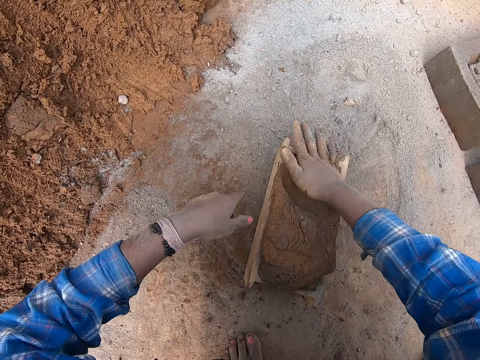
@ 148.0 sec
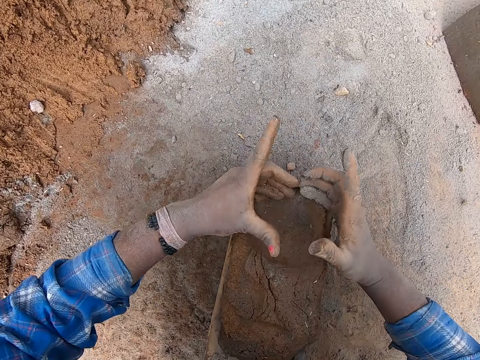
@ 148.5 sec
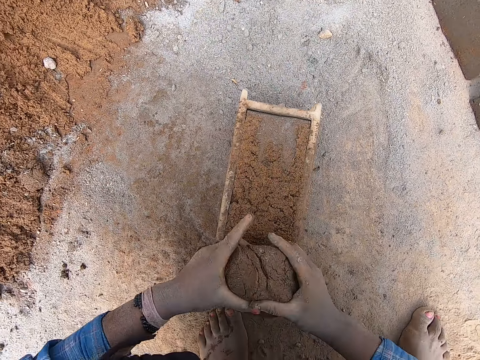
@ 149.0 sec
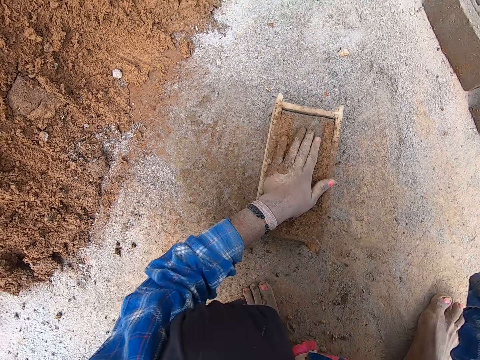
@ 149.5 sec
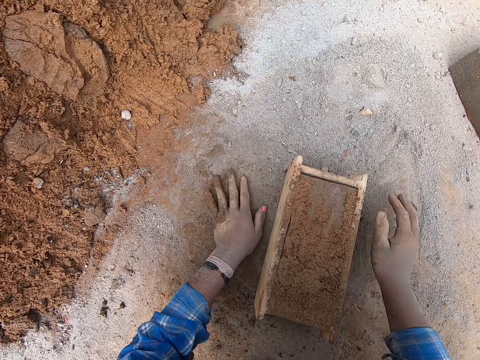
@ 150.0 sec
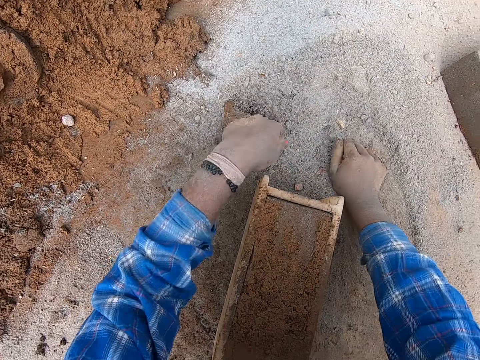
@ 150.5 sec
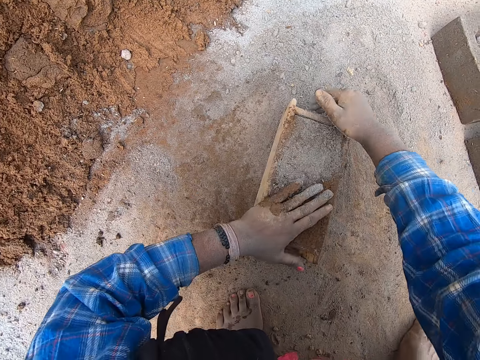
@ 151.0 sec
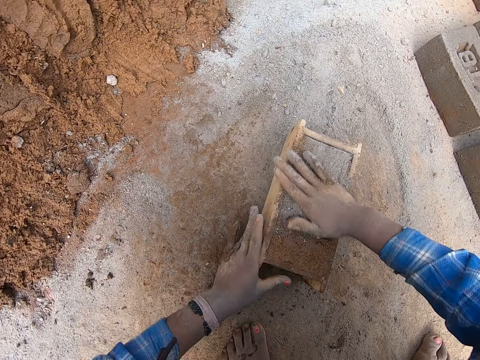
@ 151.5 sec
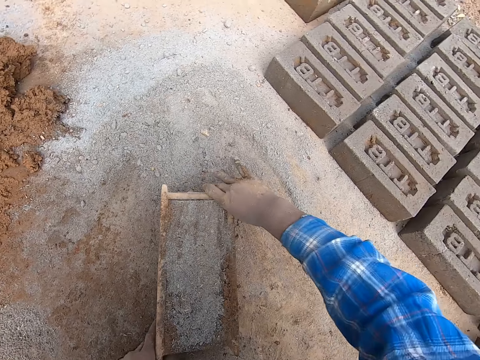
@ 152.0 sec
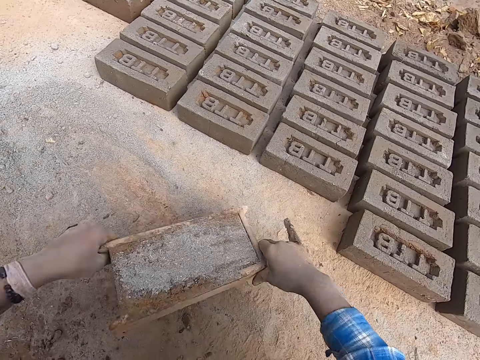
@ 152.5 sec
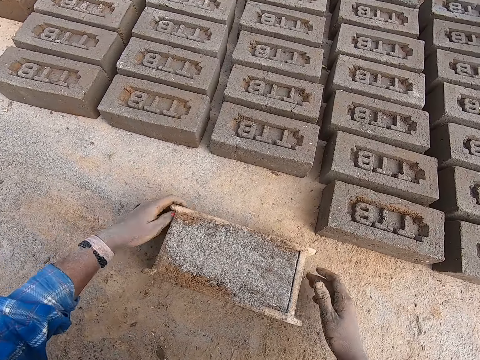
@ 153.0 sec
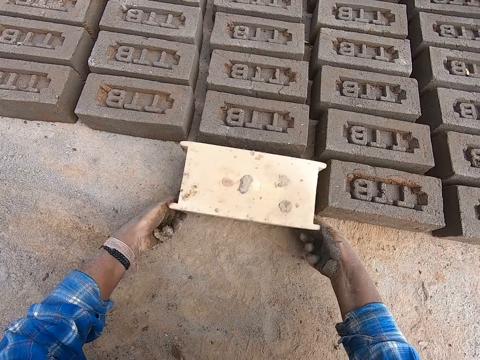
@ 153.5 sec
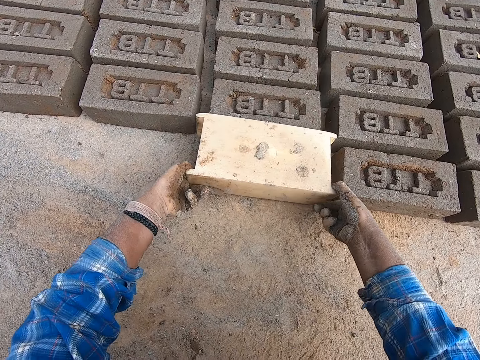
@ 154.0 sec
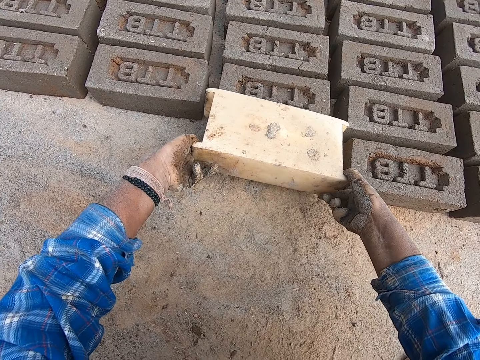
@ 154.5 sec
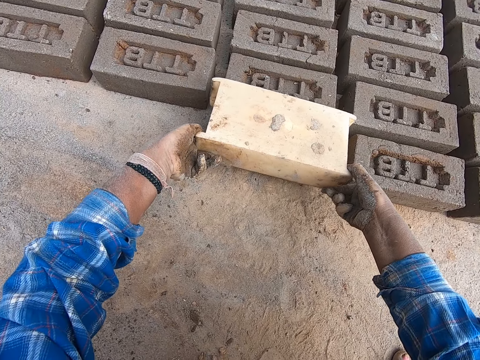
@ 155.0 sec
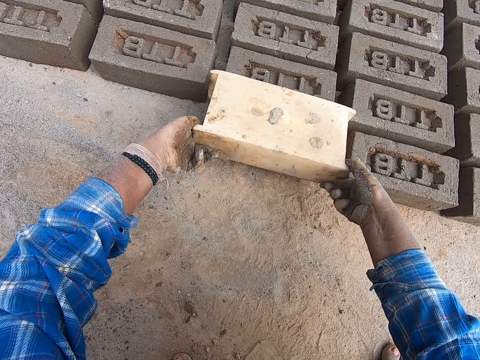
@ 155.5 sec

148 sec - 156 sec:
The camera wearer removes the excess molded clay in the brick mold box with his hands. He places his left hand on the brick mold box on the ground. He throws the excess molded clay in his right hand on the heap of clay soil. He touches the ground with his hands. He packs sand from the ground with his right hand. He places his left hand on the brick mold box on the ground. He pours the sand in his right hand into the brick mold box on the ground. He adjusts the molded clay in the brick mold box with his hands. He carries the brick mold box from the ground with his hands. He drops the brick mold box in his hands on the ground. He flips the brick mold box on the ground with his hands. He removes the brick mold box from the molded clay with his hands.

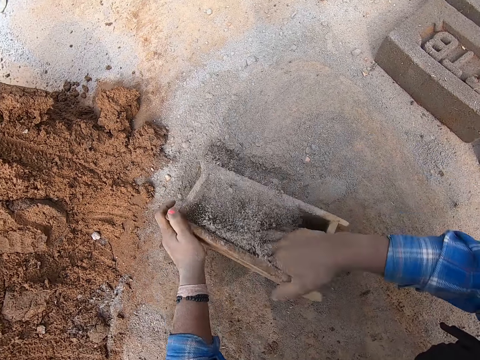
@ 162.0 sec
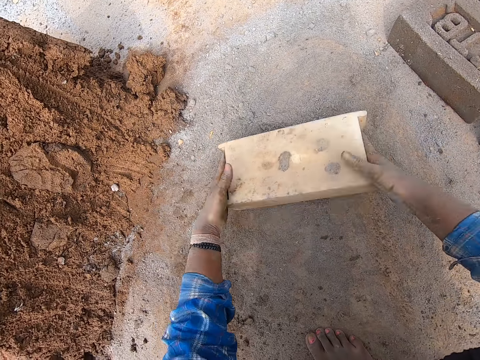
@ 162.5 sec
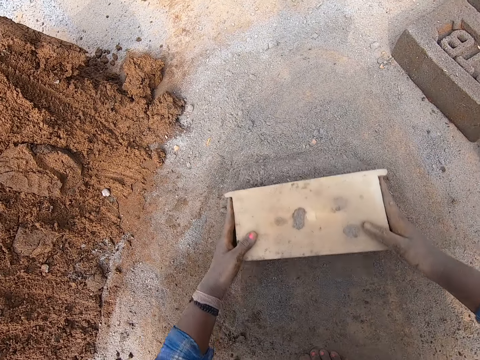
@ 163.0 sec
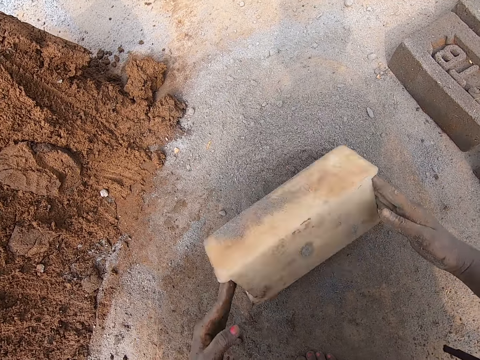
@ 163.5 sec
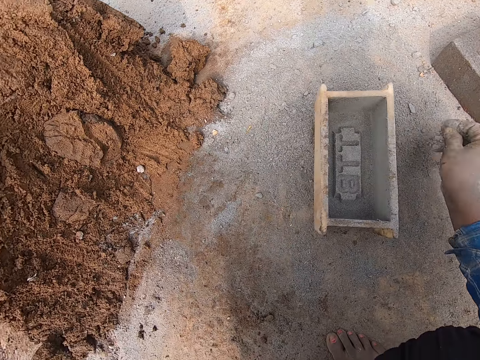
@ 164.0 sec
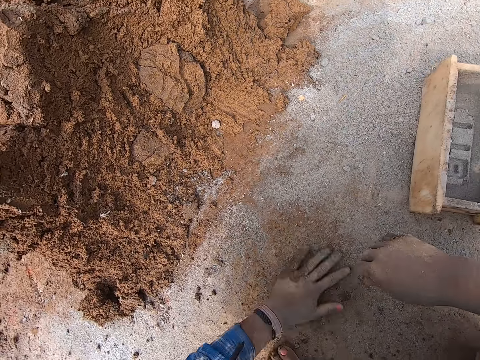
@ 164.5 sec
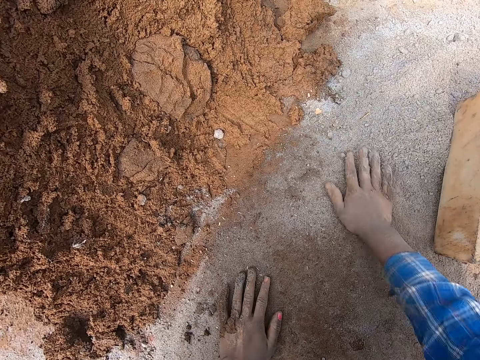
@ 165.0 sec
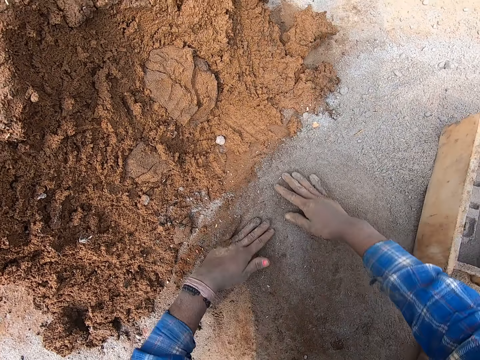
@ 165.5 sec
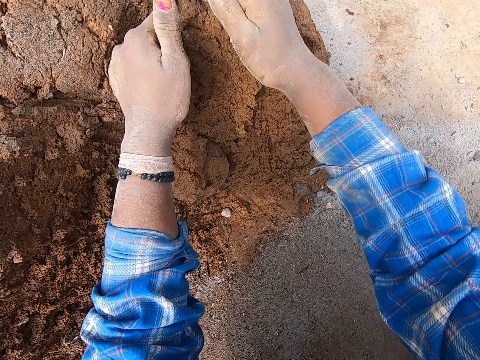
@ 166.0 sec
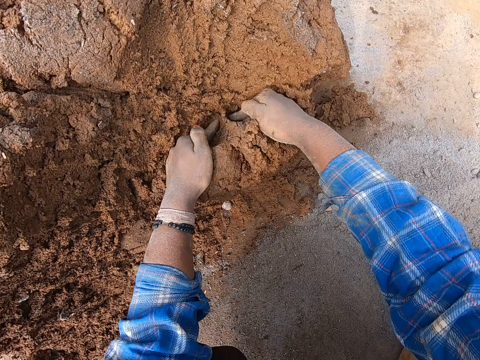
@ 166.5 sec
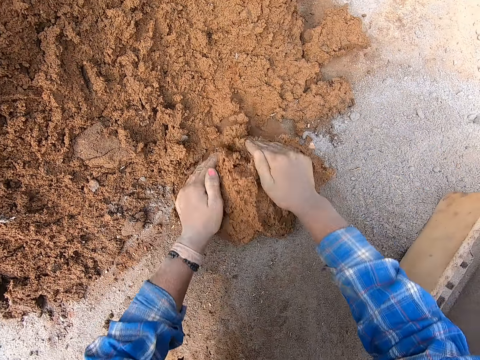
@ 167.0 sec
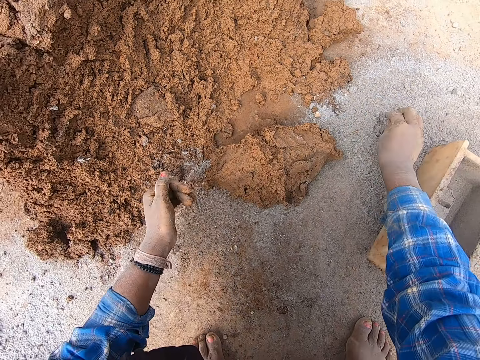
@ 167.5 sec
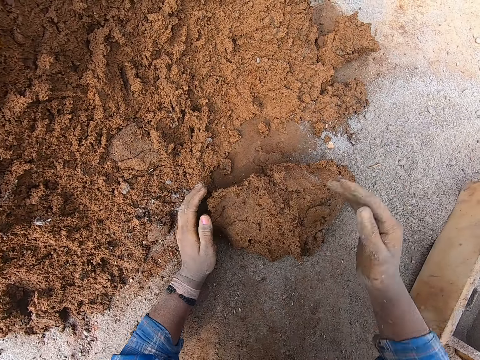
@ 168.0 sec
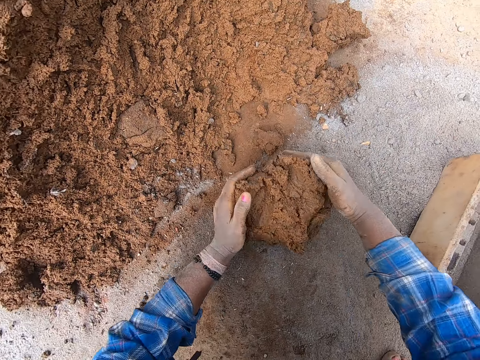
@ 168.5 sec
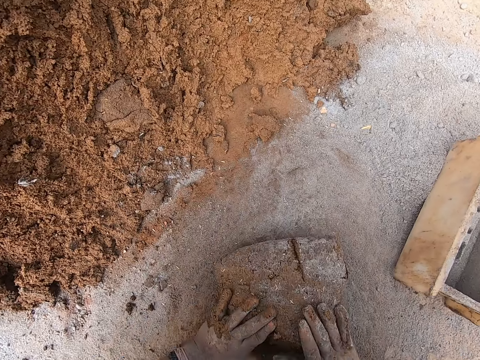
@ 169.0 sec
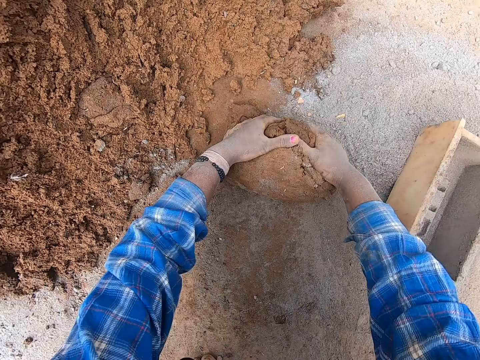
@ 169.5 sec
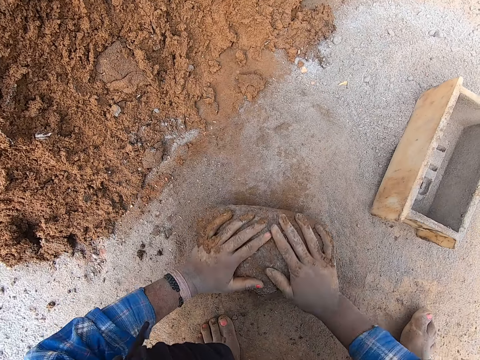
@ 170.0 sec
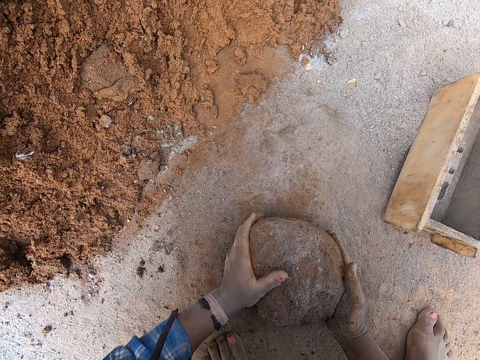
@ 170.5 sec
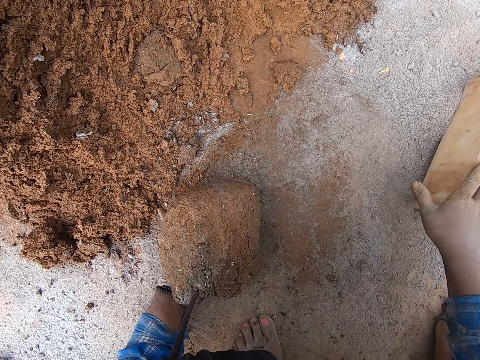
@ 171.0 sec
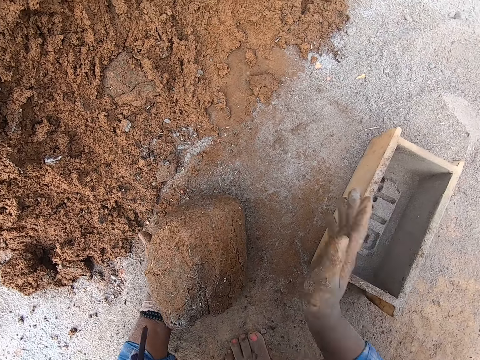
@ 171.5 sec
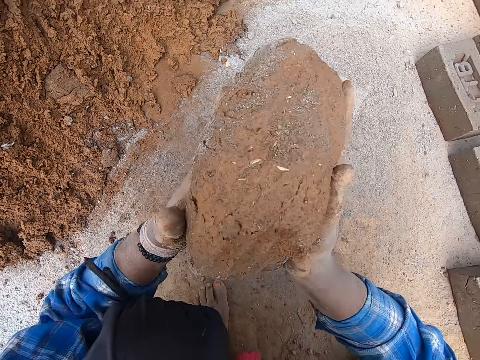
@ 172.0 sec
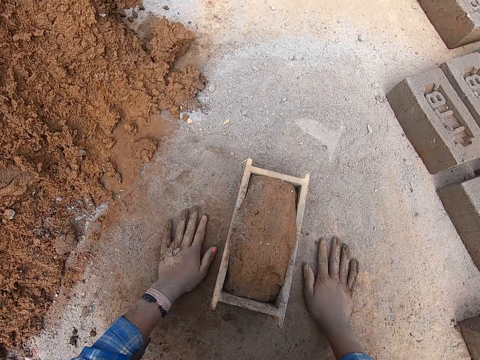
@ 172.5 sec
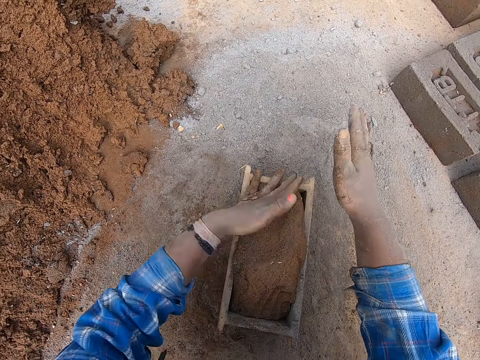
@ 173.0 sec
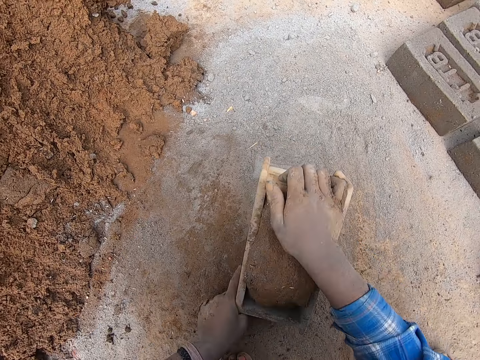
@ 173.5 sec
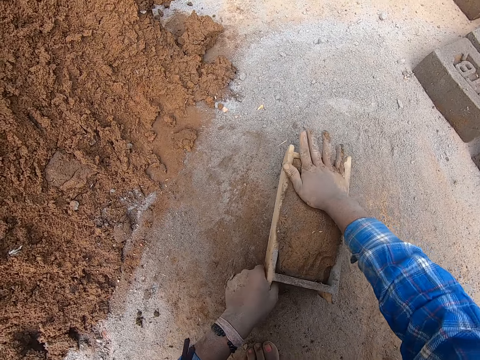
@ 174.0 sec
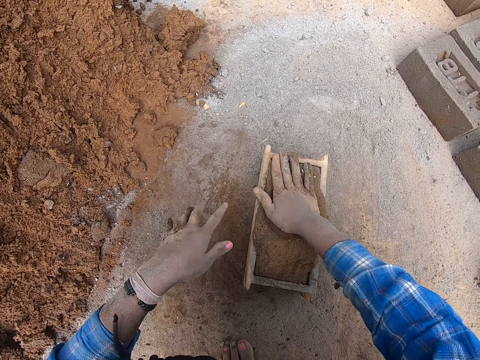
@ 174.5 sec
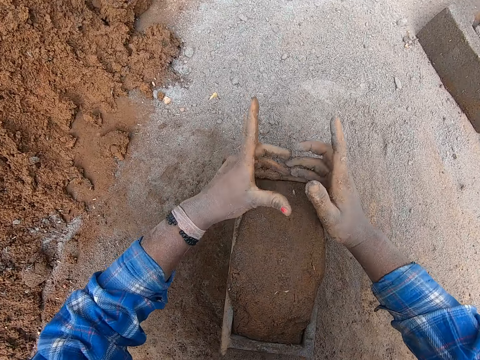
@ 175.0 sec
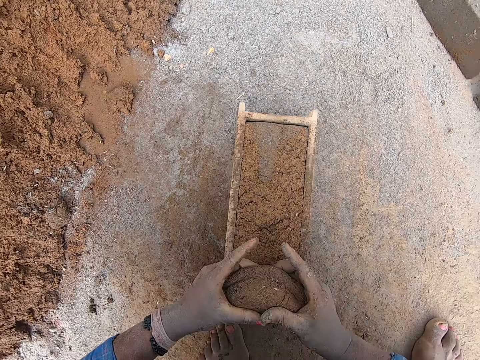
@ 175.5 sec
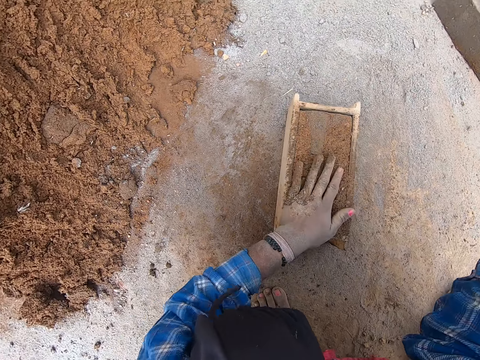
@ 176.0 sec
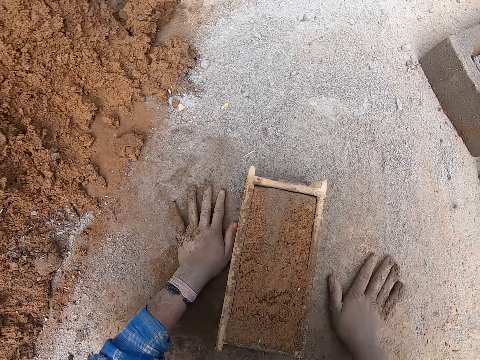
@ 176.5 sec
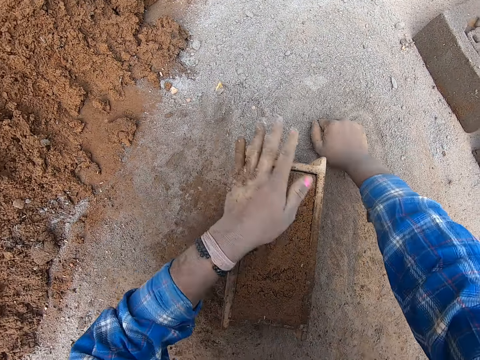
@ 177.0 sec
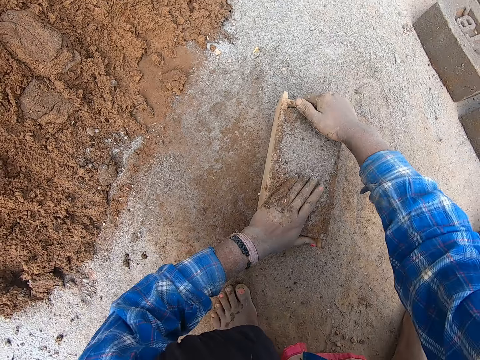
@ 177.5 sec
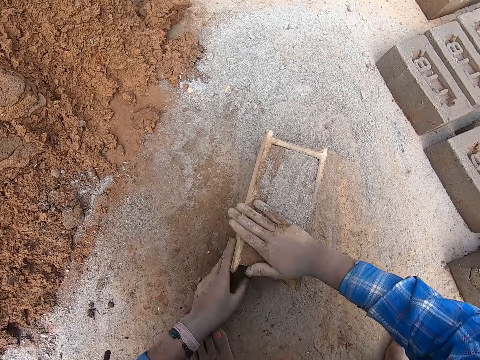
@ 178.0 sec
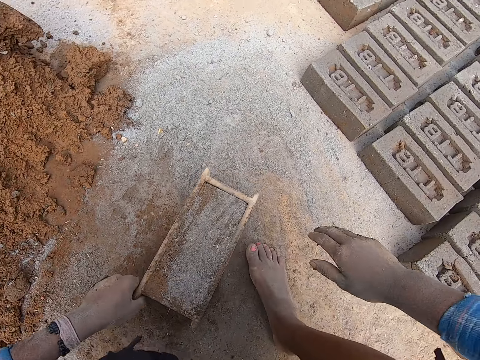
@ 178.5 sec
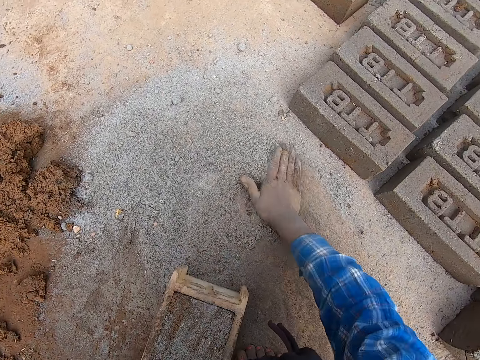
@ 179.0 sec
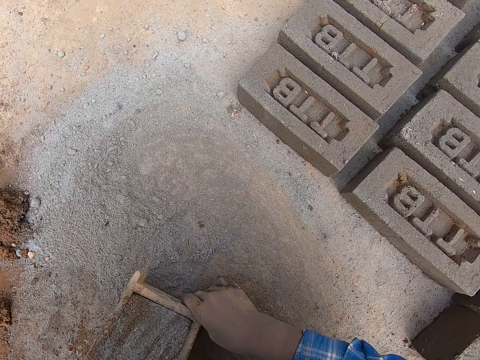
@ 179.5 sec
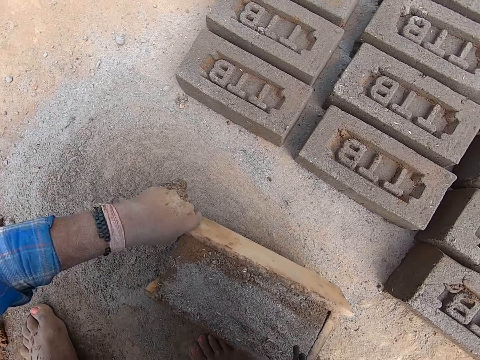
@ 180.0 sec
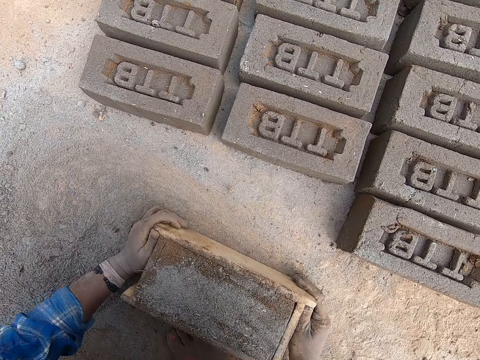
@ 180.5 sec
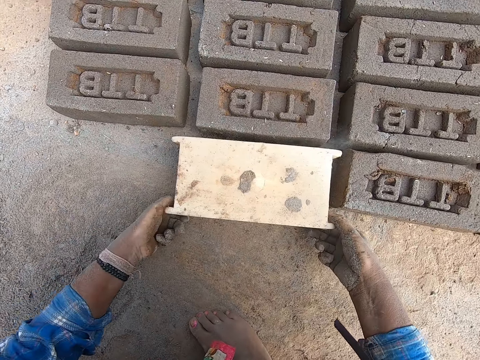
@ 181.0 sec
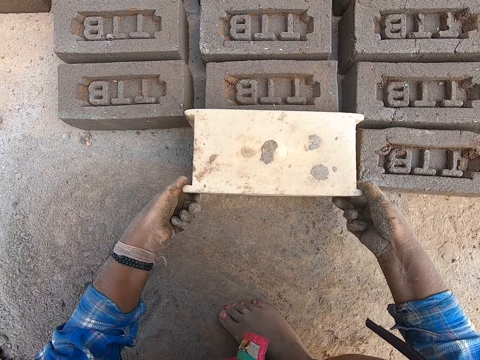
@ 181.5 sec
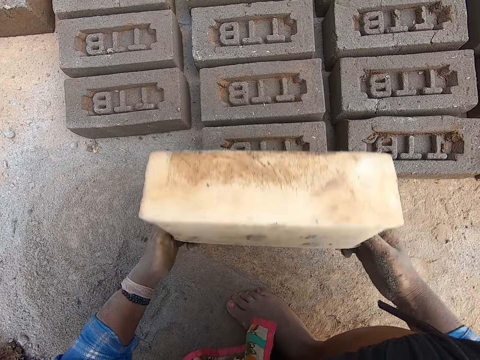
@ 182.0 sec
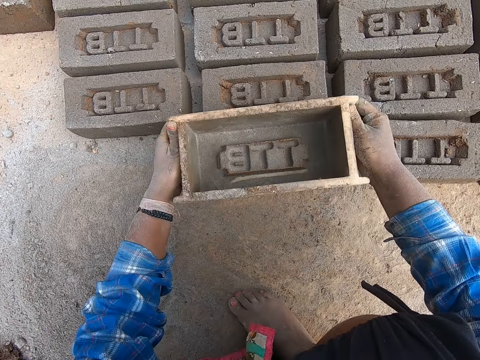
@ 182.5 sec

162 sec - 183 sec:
The camera wearer packs sand from the ground into the brick mold box with his right hand. He pours the sand in the brick mold box on the ground with his hands. He adjusts the sand on the ground with the brick mold box in his hands. He flips the brick mold box on the ground with his hands. He touches the sand on the ground with his right hand. He pours the sand in his right hand on the ground. He spreads the sand on the ground with his hands. He cuts a portion of clay soil from the heap of clay soil with his hands. He touches the sand on the ground with his right hand. He rubs the sand in his right hand on his left hand. He molds the clay soil on the ground with his hands. He holds the molded clay in his left hand. He adjusts the brick mold box on the ground with his right hand. He carries the molded clay with his hands. He drops the molded clay soil in his hands into the brick mold box. He spreads the sand on the ground with his hands. He adjusts the molded clay in the brick mold box with his hands. He removes the excess molded clay in the brick mold box with his hands. He places his left hand on the brick mold box on the ground. He throws the excess molded clay in his right hand on the heap of clay soil. He touches the ground with his hands. He packs the sand from the ground with his right hand. He places his left hand on the brick mold box on the ground. He pours the sand in his right hand into the brick mold box on the ground. He adjusts the molded clay in the brick mold box with his hands. He spreads the sand on the ground with his right hand. He carries the brick mold box from the ground with his hands. He drops the brick mold box in his hands on the ground. He flips the brick mold box on the ground with his hands. He removes the brick mold box from the molded clay with his hands.
